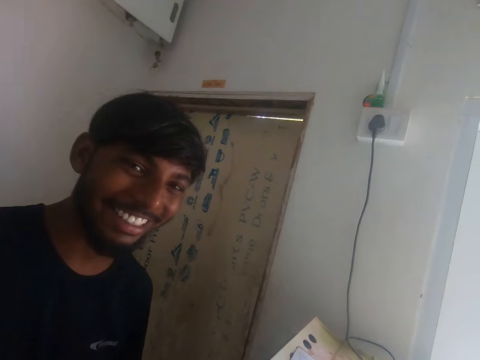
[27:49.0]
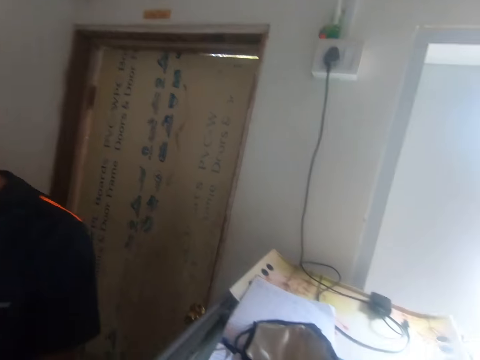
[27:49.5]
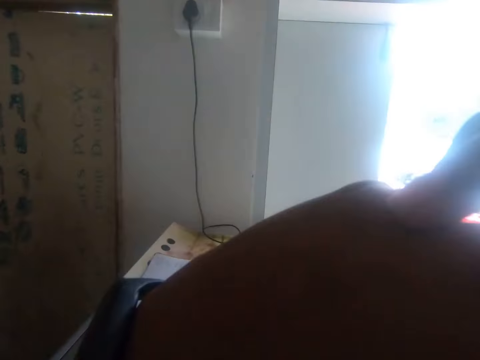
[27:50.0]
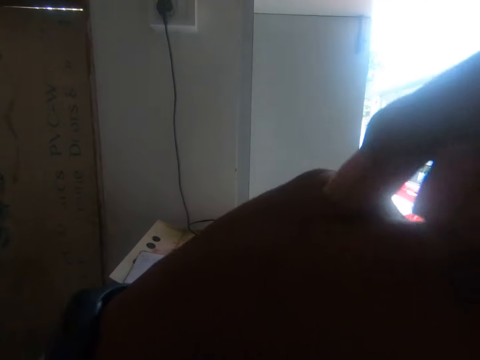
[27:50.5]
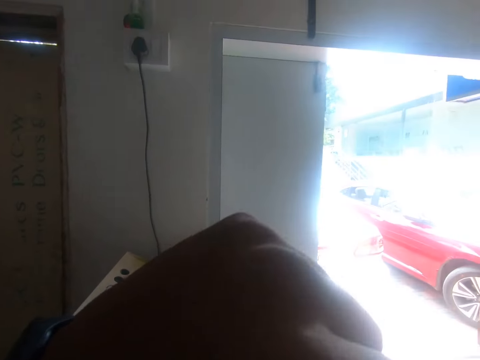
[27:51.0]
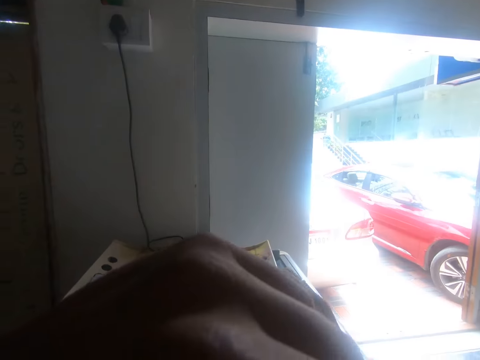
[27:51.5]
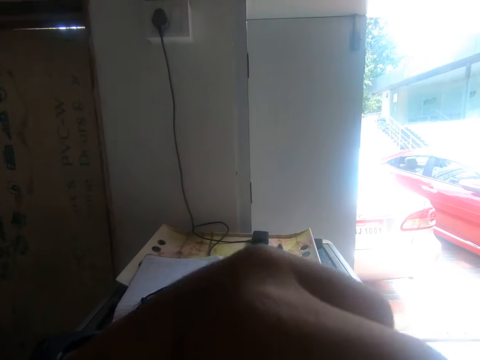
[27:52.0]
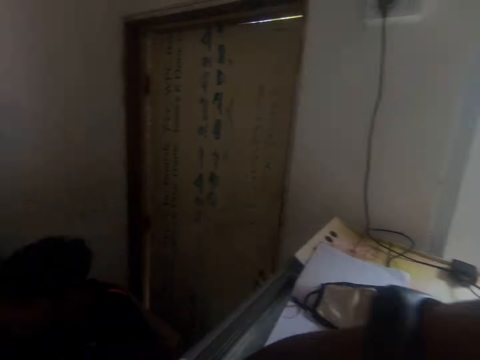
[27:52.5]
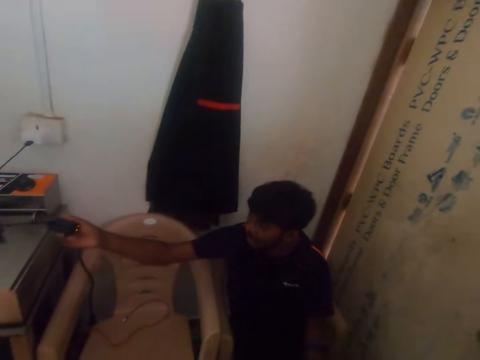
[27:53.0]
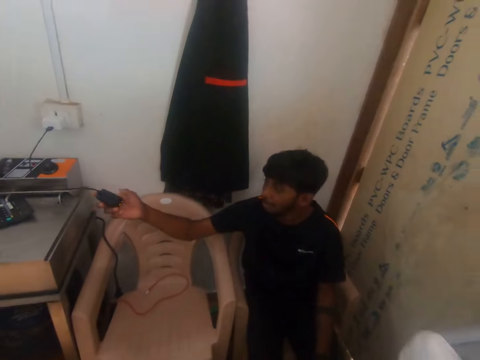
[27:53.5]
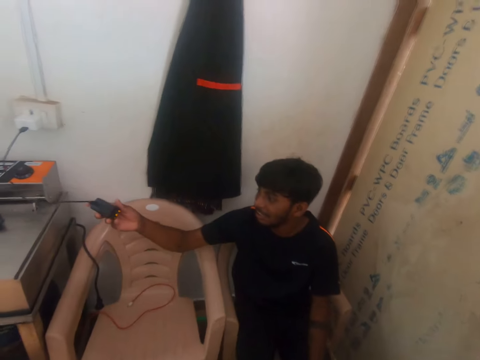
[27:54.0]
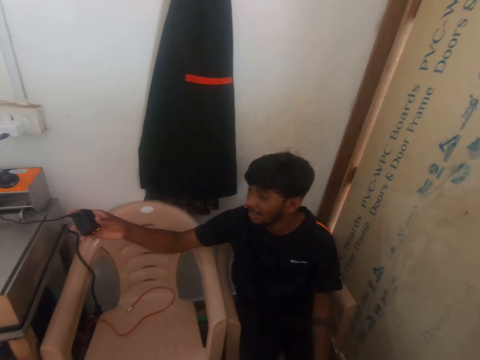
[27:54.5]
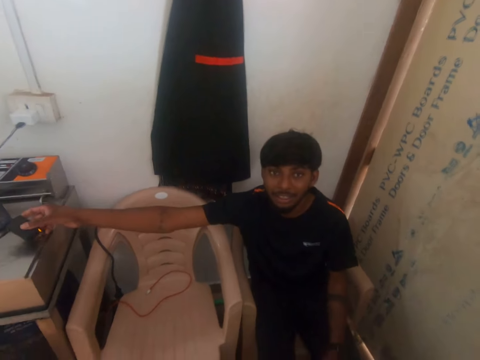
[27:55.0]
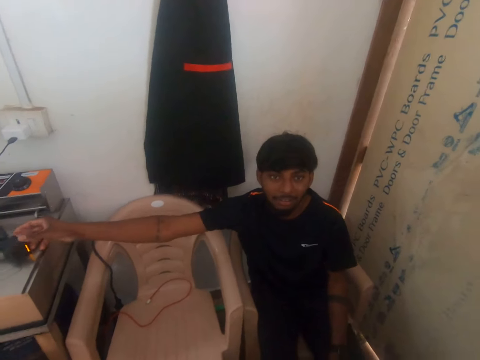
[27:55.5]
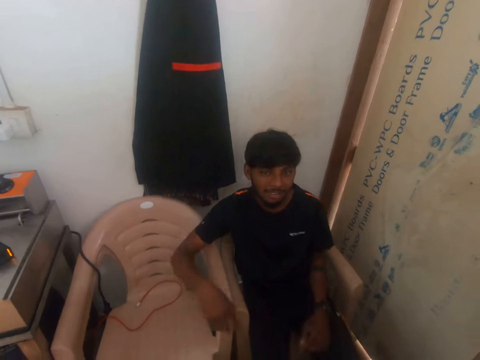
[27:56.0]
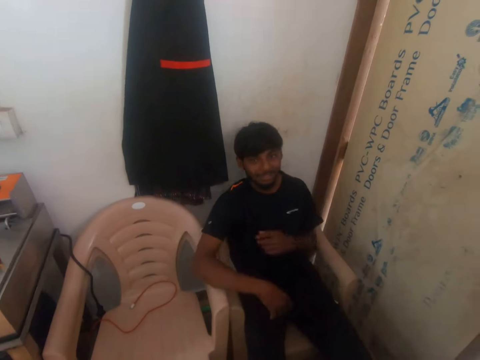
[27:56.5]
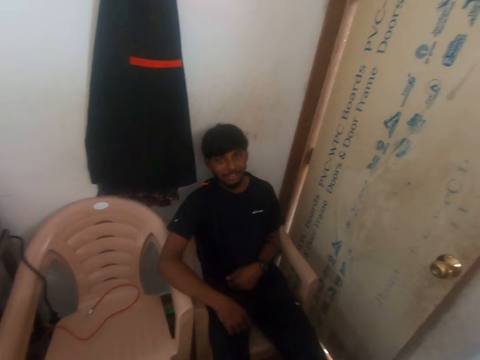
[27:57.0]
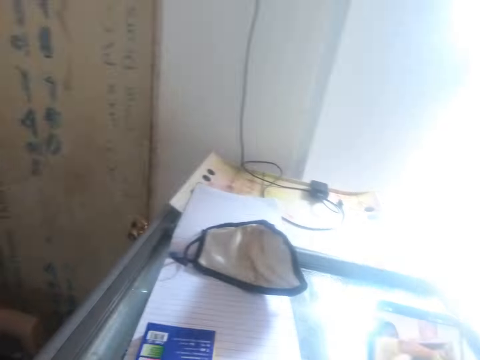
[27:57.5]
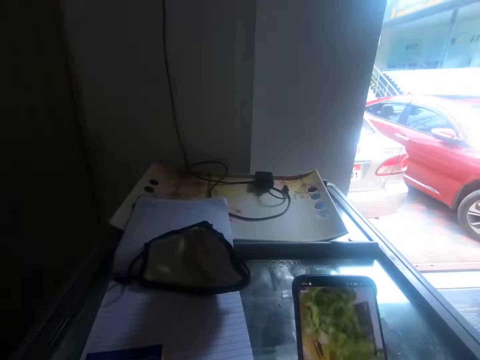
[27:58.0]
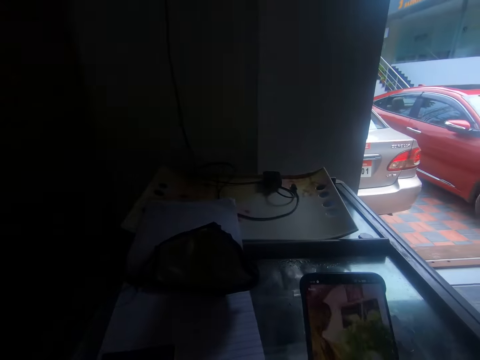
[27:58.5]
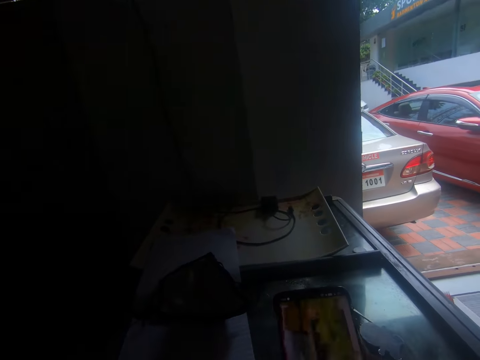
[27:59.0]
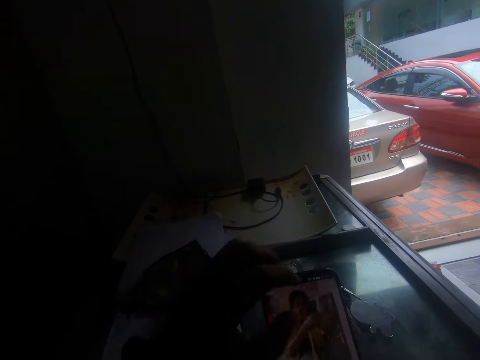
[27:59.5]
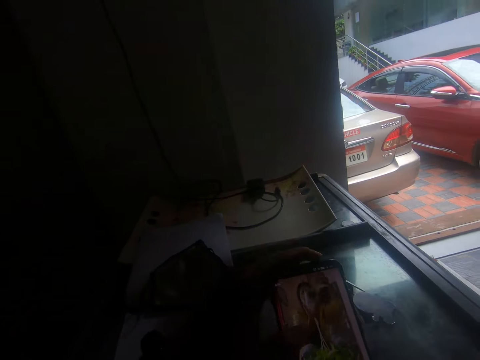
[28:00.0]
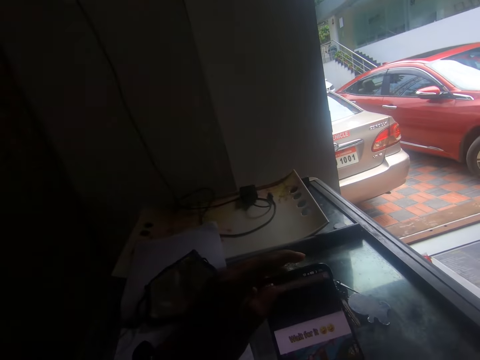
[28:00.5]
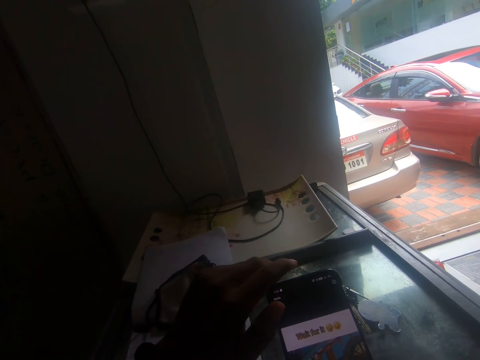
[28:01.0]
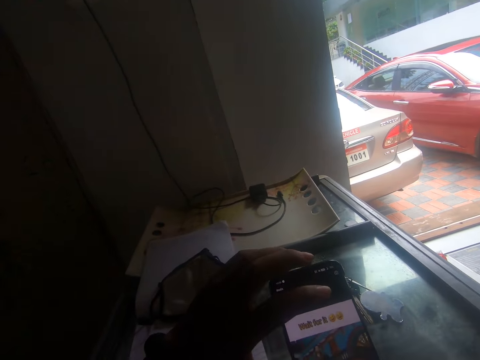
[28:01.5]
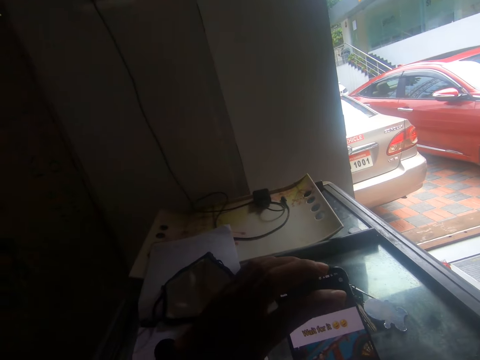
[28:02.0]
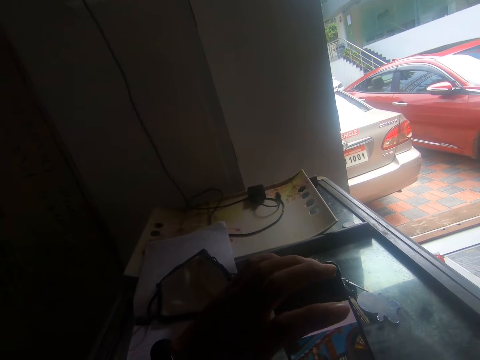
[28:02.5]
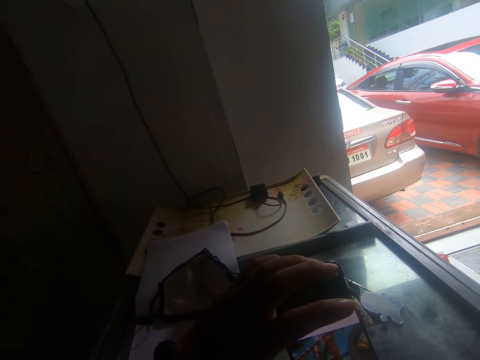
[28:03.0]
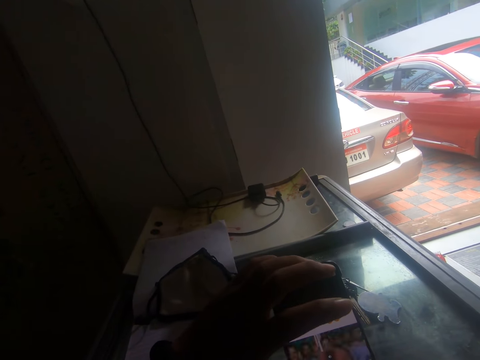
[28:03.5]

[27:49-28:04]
The camera wearer holds his hands together. The man holds a charger with his right hand. He pulls the charger on the stand. He drops the charger back on a table or stand with his right hand. He stares at the camera wearer. The camera wearer operates the phone on the show glass with his left hand.

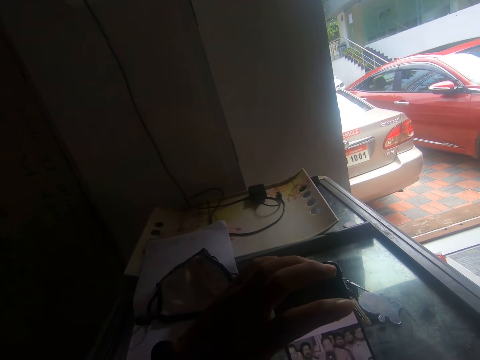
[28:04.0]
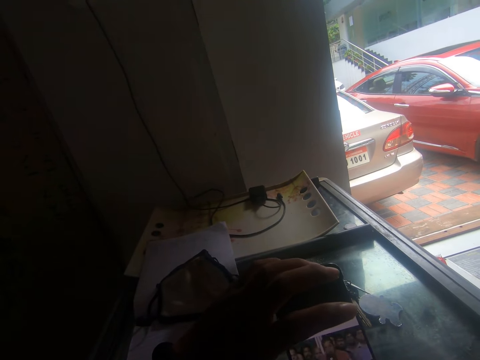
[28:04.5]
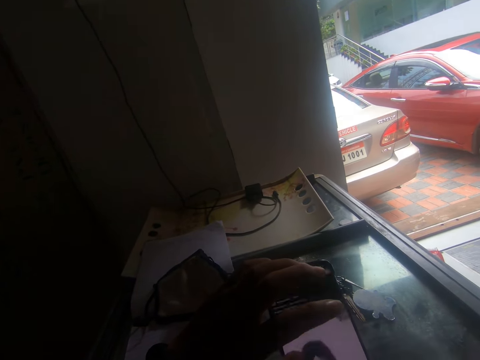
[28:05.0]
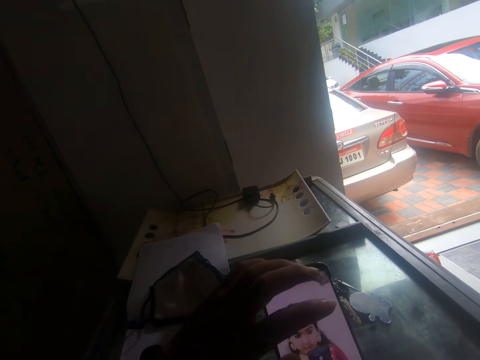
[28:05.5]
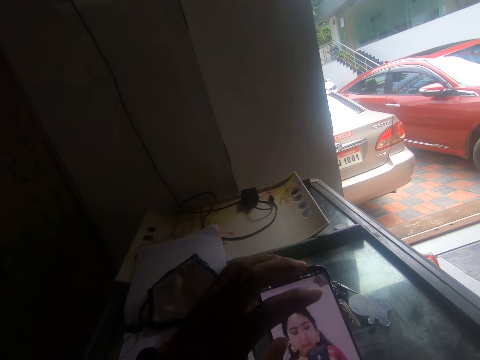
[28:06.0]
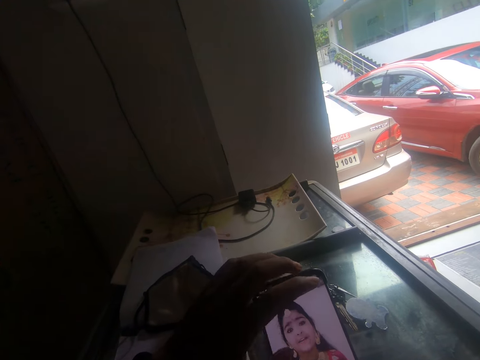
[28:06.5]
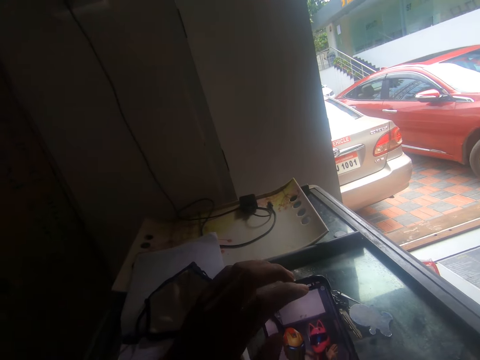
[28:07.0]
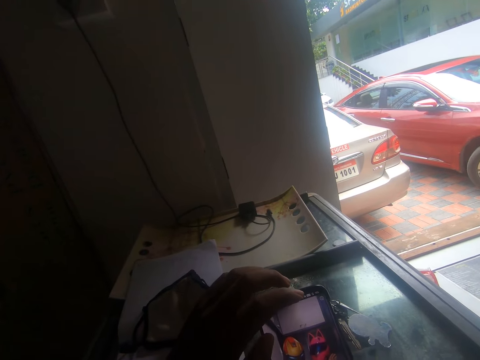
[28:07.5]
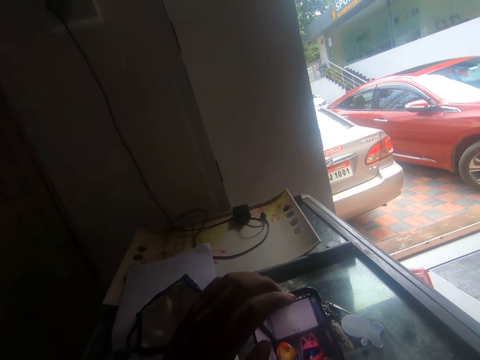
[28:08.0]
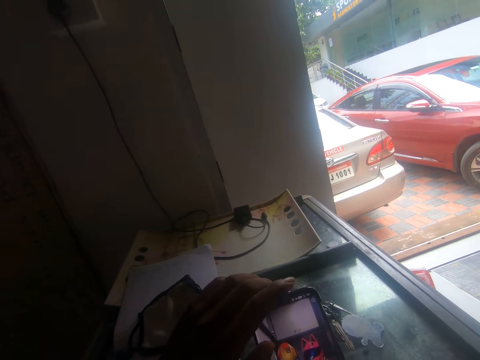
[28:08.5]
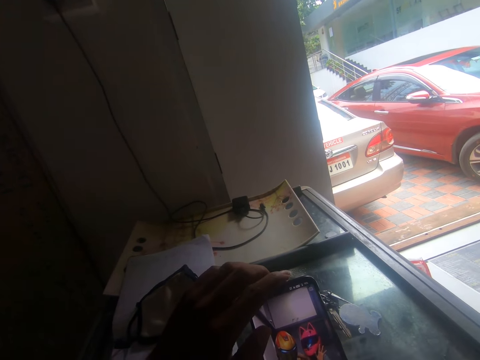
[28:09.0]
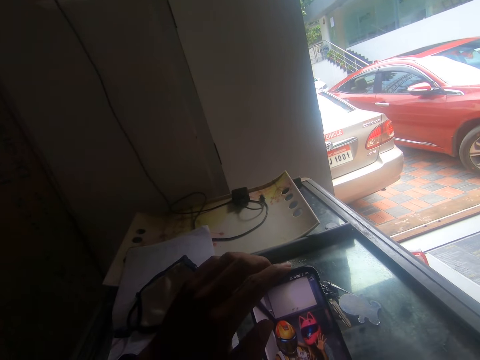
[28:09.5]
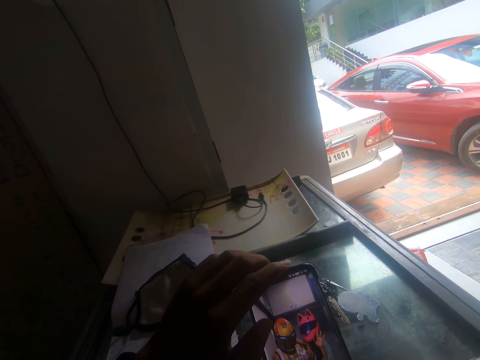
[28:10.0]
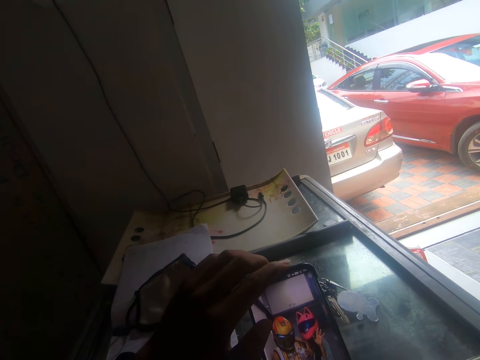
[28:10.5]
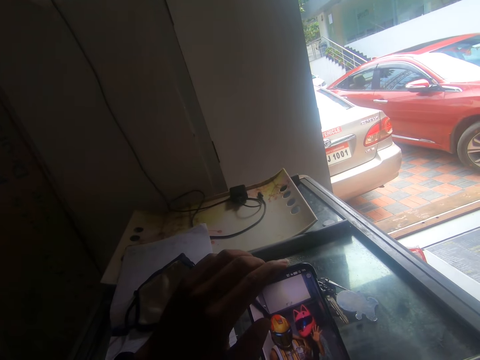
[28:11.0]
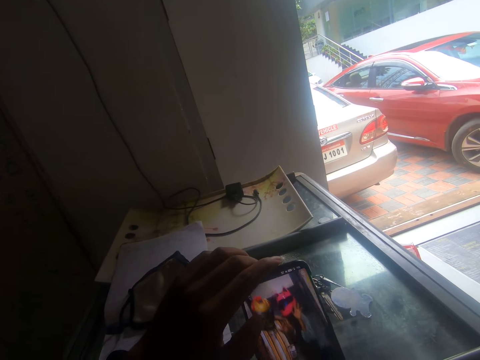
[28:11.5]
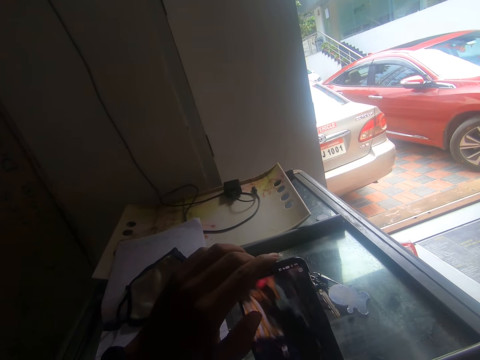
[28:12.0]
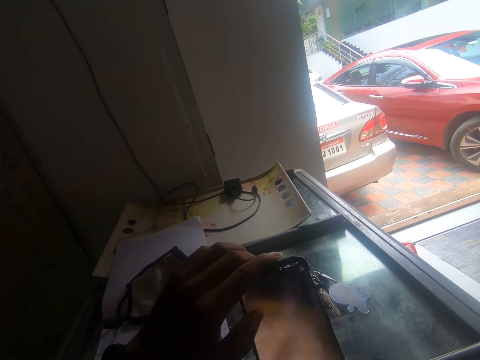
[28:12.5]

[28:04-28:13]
The camera wearer converses with a man.

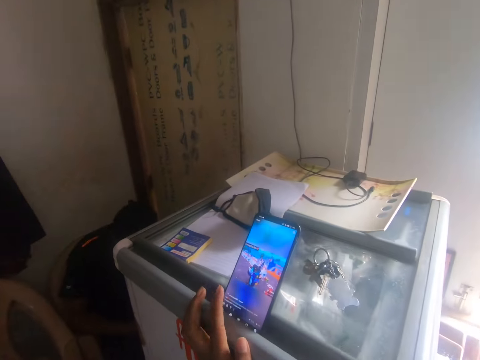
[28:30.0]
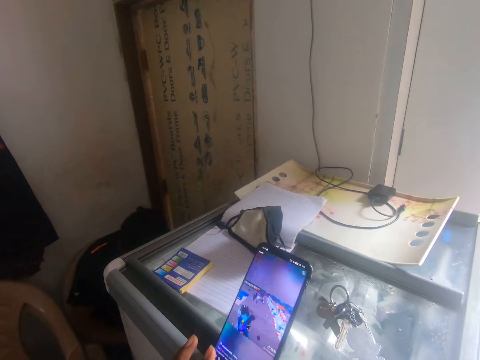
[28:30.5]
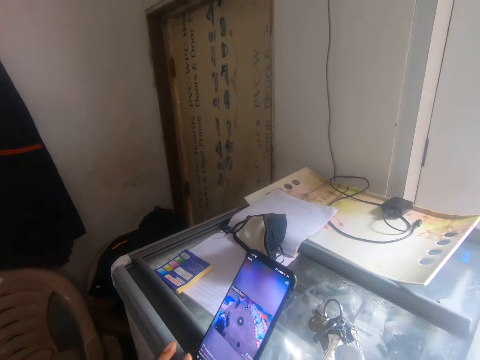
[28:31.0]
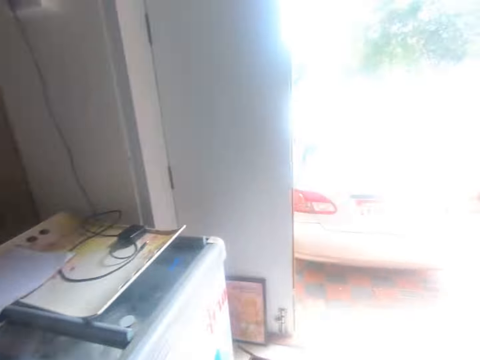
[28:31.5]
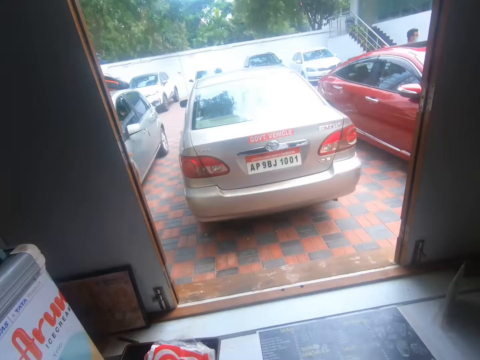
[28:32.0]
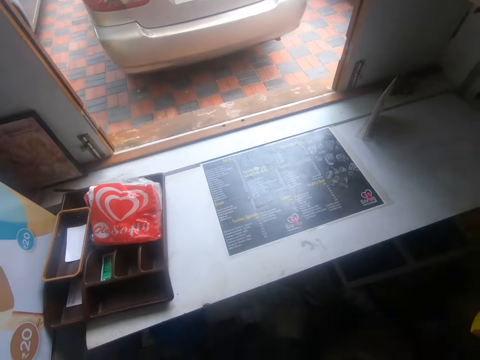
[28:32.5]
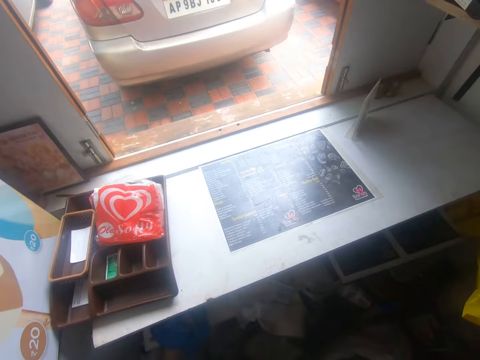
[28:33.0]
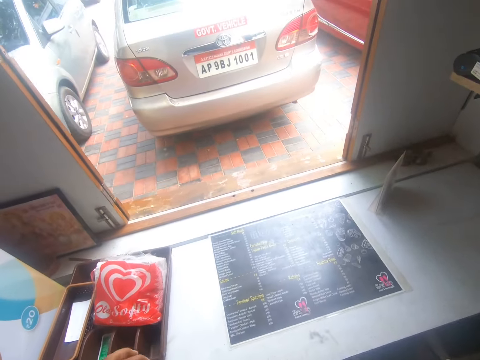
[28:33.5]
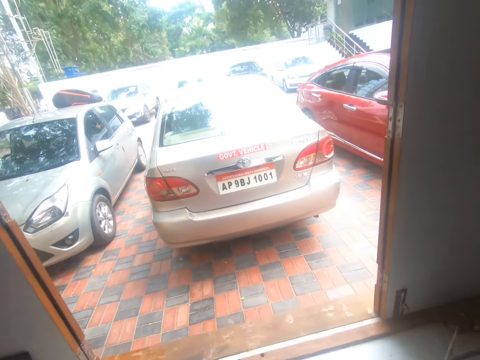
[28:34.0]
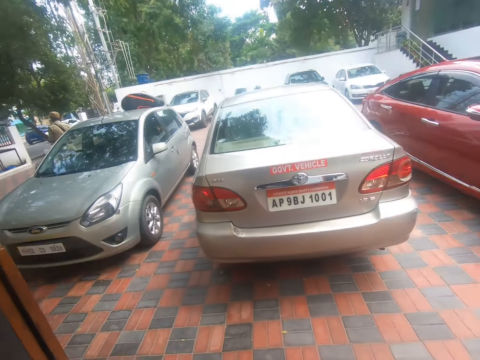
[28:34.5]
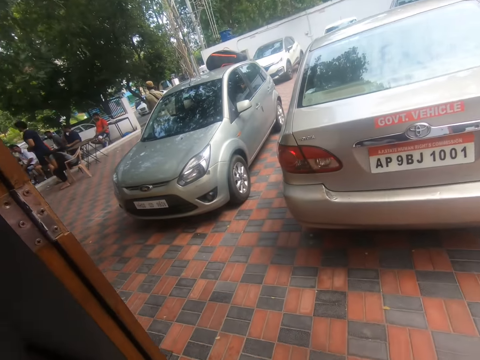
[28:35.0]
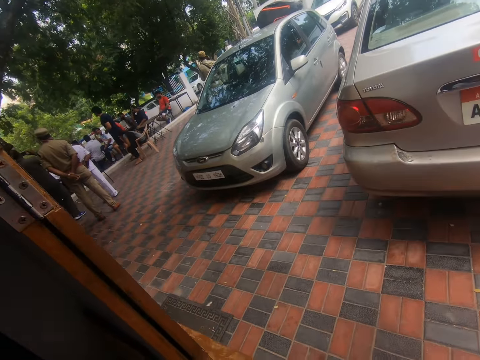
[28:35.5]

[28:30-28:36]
The camera wearer stares round in the room. They walk towards the room window. They stare out through the window.
